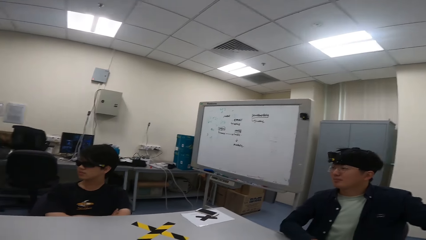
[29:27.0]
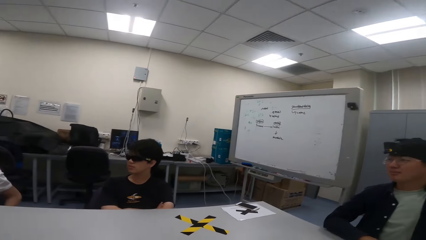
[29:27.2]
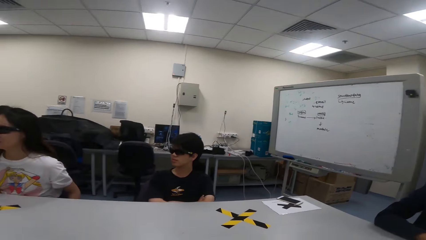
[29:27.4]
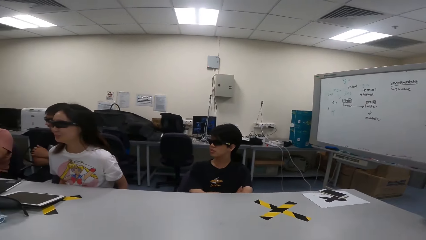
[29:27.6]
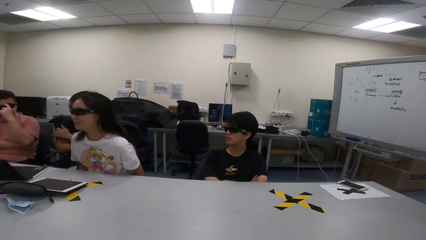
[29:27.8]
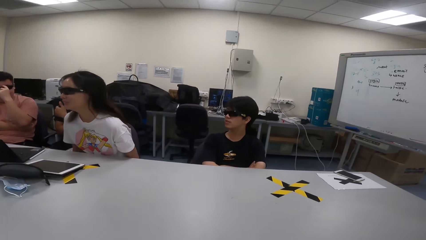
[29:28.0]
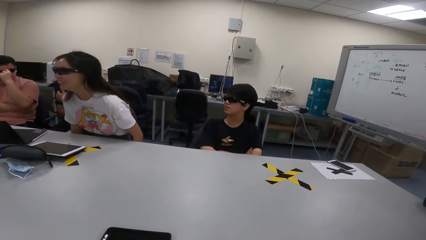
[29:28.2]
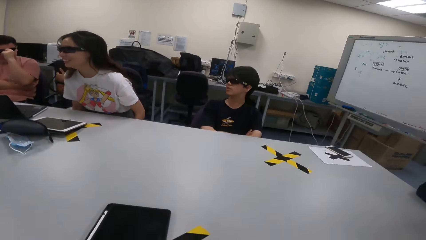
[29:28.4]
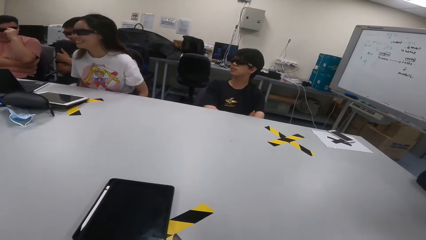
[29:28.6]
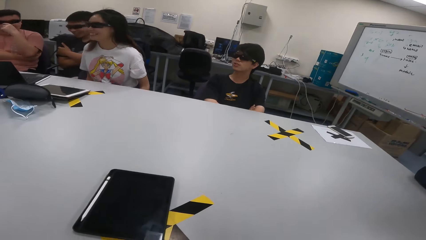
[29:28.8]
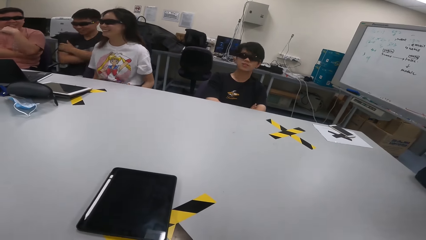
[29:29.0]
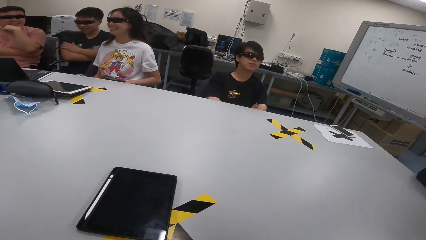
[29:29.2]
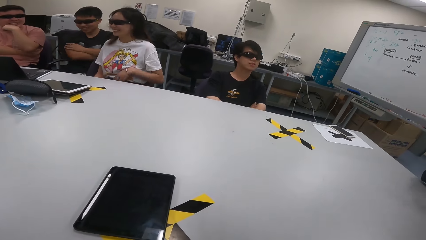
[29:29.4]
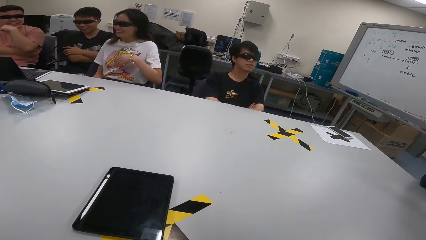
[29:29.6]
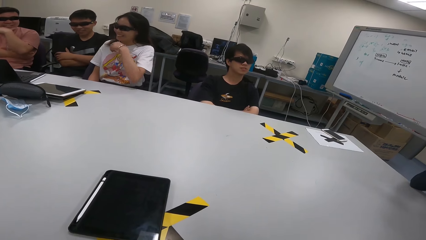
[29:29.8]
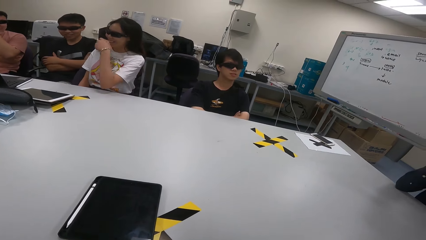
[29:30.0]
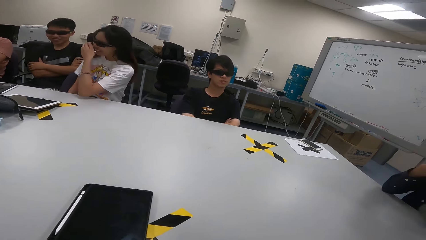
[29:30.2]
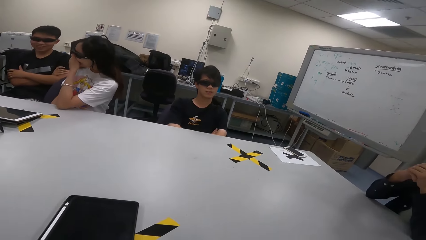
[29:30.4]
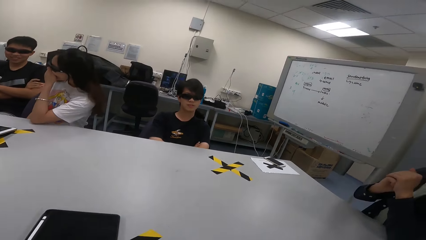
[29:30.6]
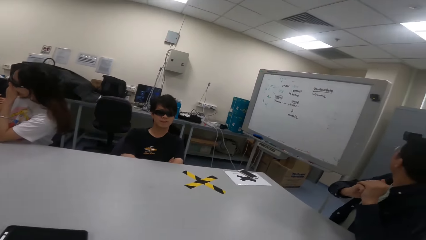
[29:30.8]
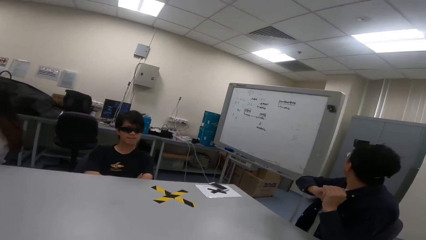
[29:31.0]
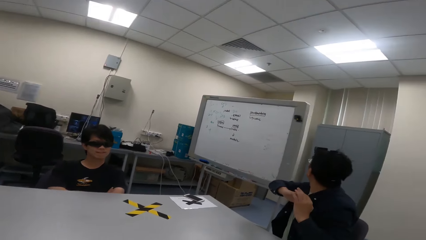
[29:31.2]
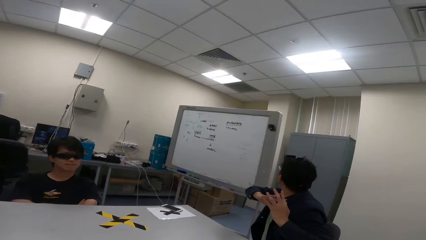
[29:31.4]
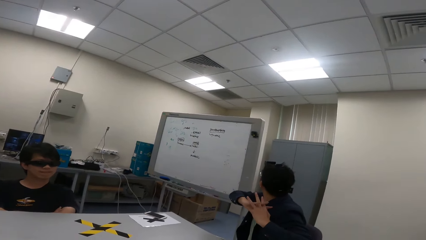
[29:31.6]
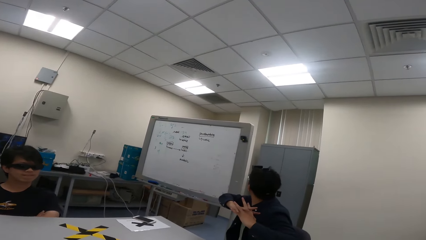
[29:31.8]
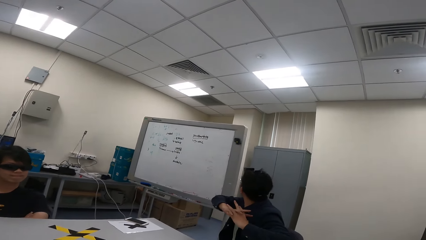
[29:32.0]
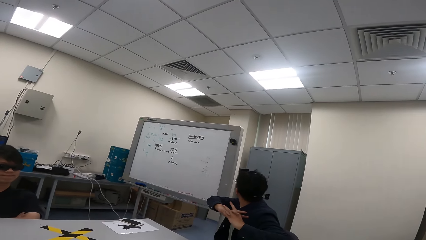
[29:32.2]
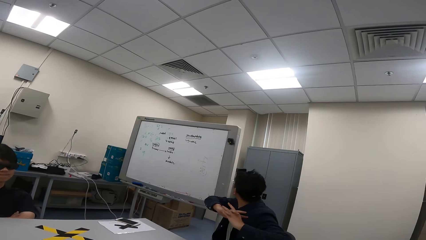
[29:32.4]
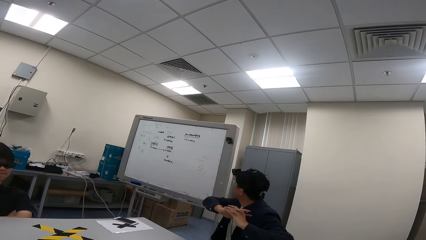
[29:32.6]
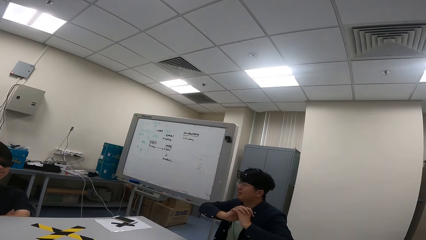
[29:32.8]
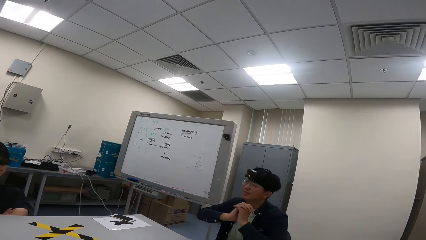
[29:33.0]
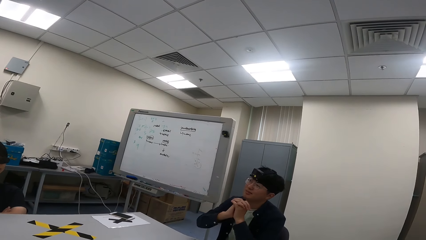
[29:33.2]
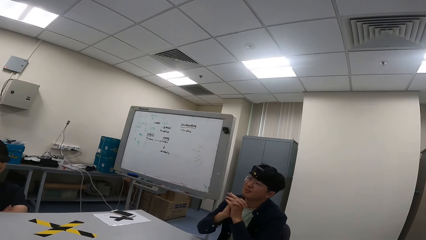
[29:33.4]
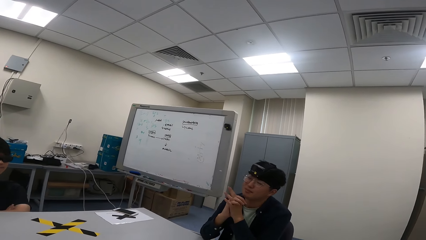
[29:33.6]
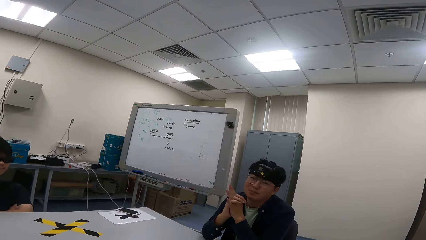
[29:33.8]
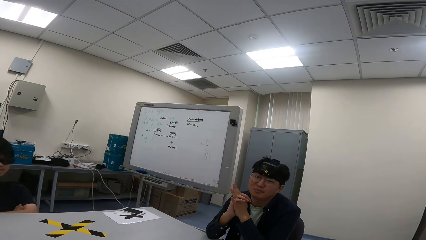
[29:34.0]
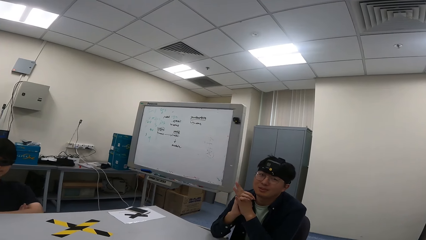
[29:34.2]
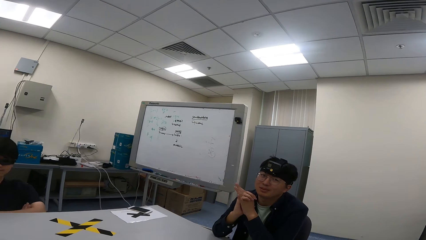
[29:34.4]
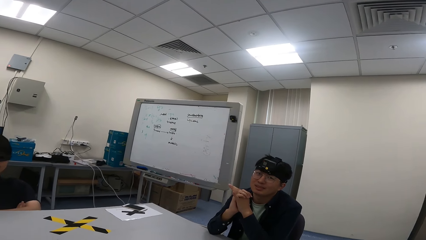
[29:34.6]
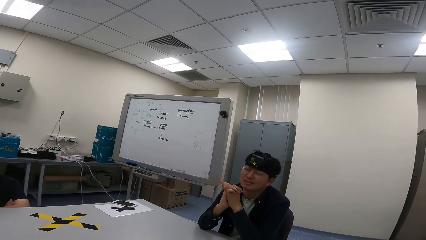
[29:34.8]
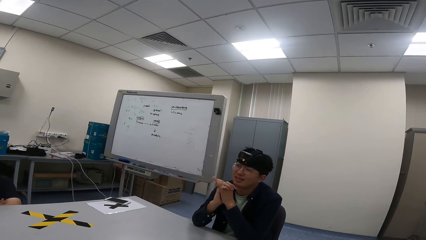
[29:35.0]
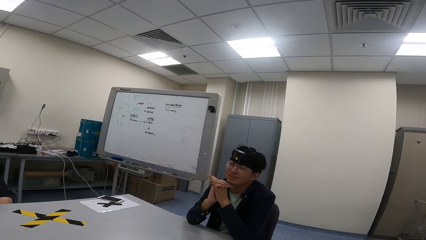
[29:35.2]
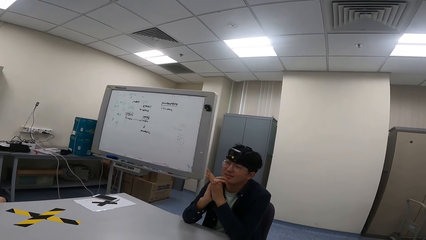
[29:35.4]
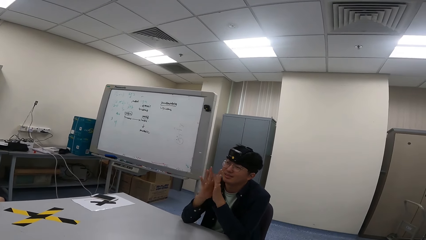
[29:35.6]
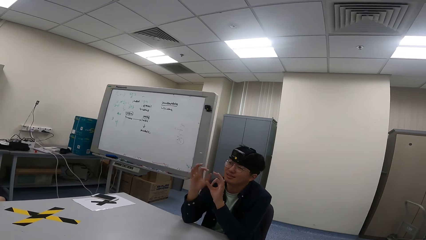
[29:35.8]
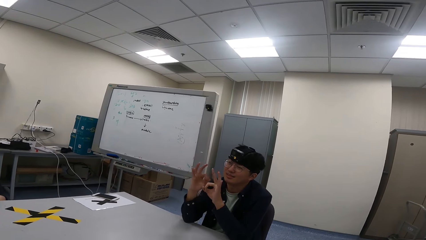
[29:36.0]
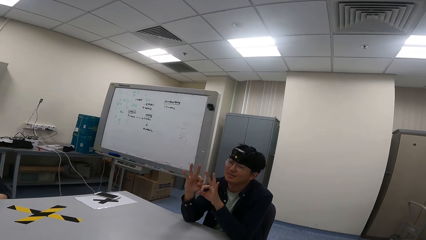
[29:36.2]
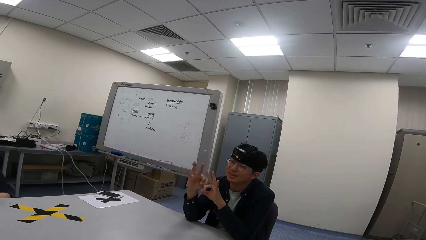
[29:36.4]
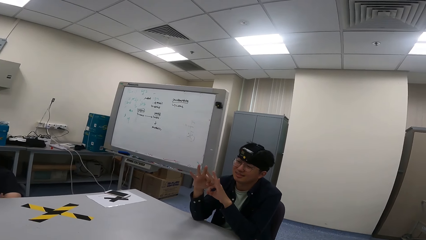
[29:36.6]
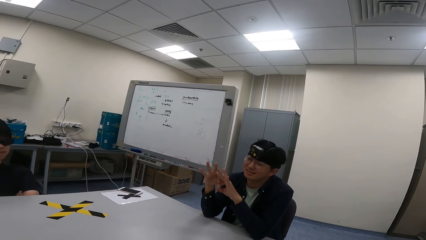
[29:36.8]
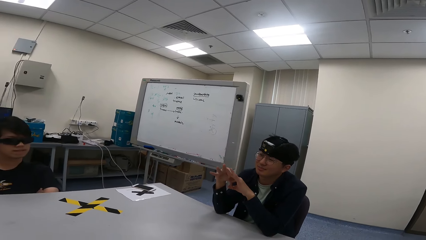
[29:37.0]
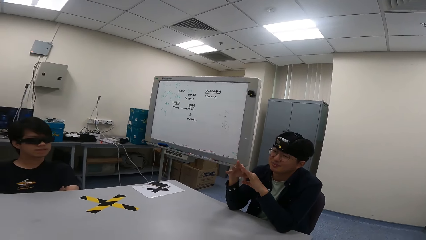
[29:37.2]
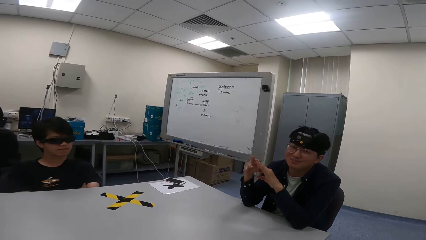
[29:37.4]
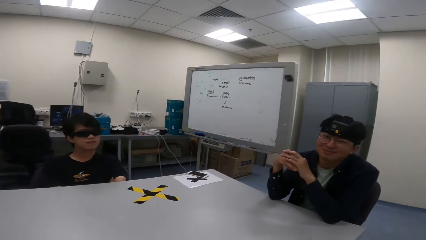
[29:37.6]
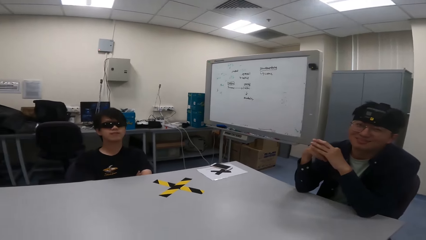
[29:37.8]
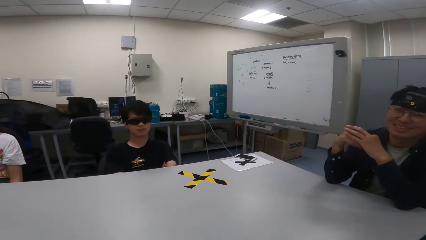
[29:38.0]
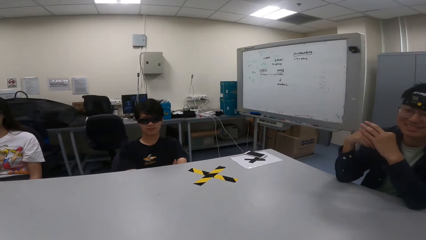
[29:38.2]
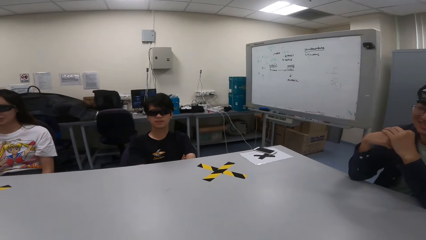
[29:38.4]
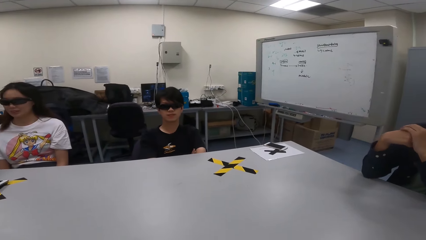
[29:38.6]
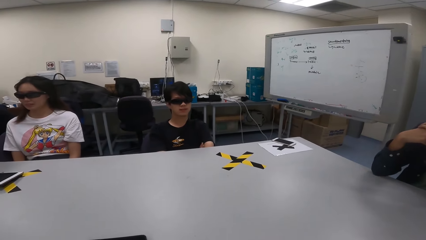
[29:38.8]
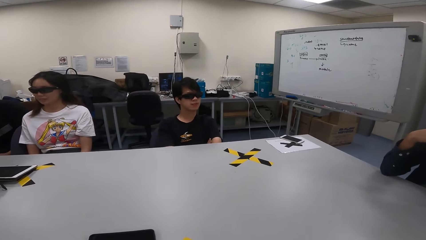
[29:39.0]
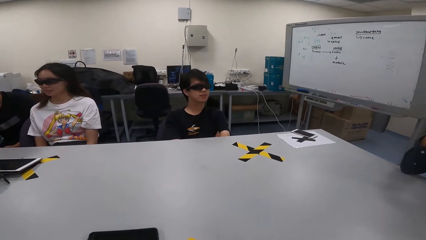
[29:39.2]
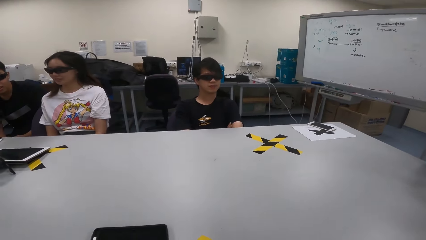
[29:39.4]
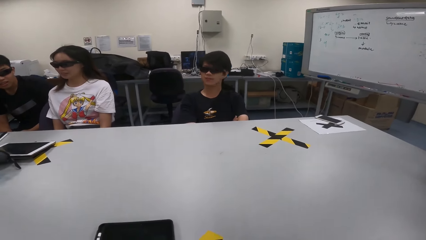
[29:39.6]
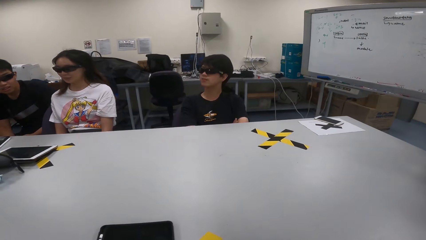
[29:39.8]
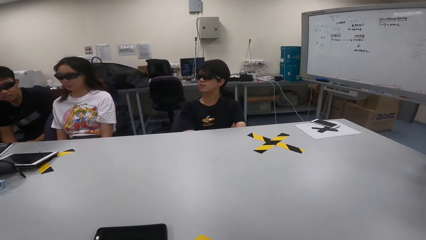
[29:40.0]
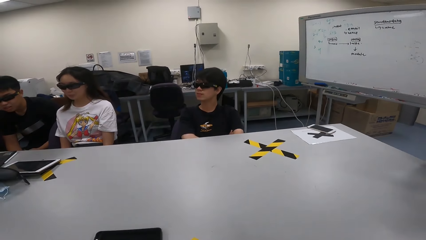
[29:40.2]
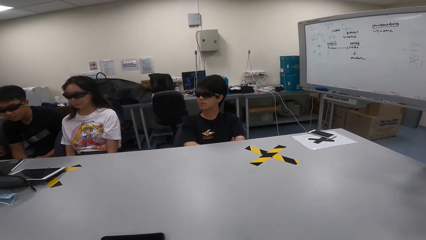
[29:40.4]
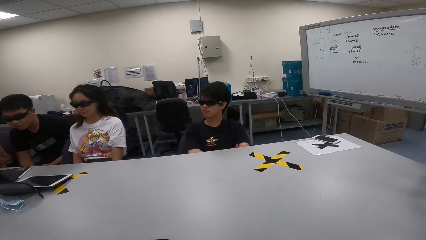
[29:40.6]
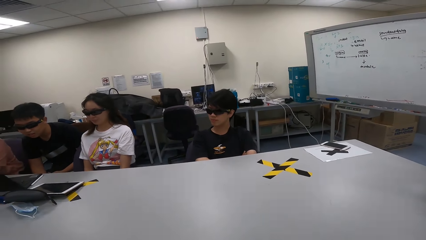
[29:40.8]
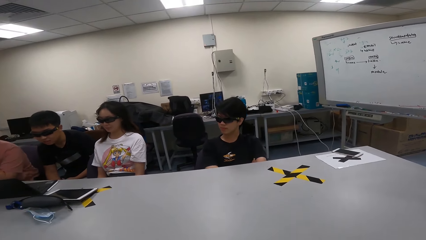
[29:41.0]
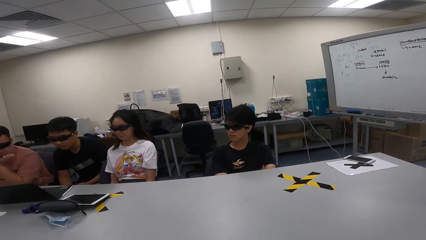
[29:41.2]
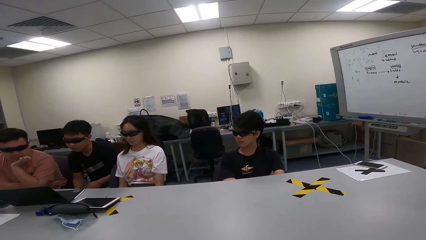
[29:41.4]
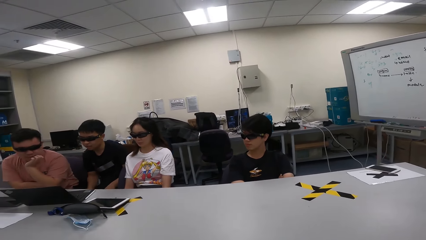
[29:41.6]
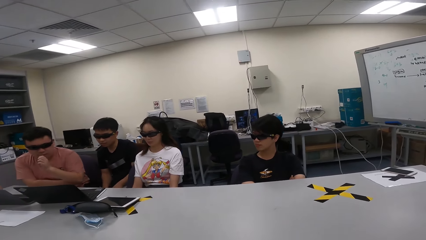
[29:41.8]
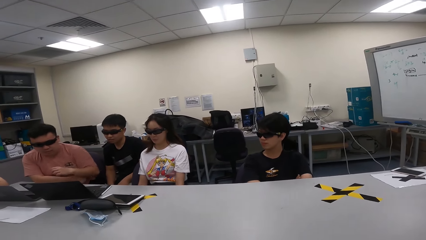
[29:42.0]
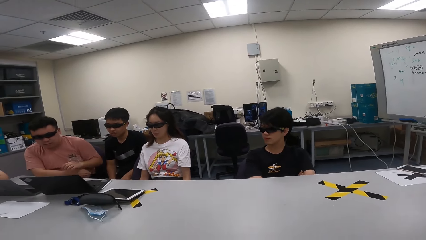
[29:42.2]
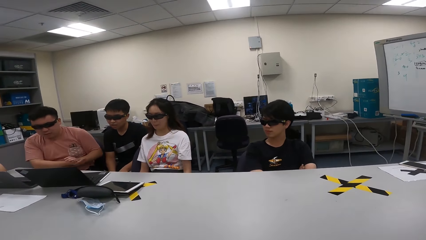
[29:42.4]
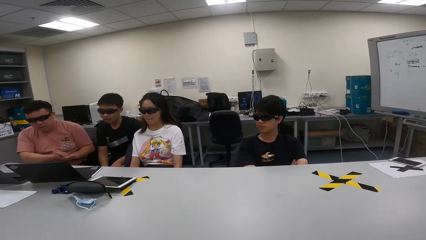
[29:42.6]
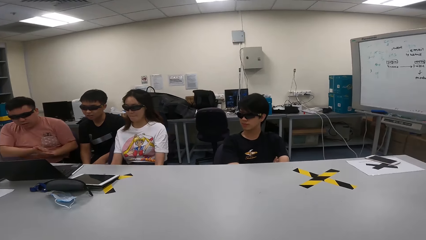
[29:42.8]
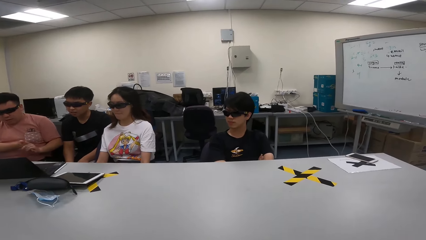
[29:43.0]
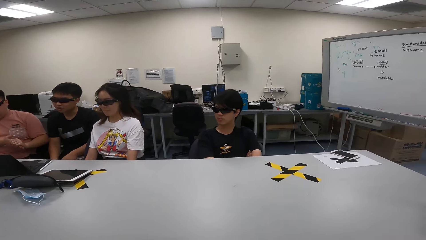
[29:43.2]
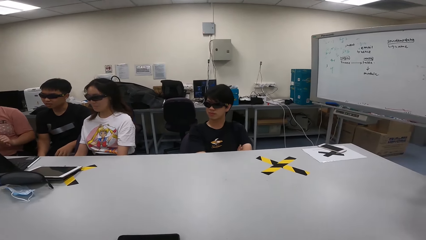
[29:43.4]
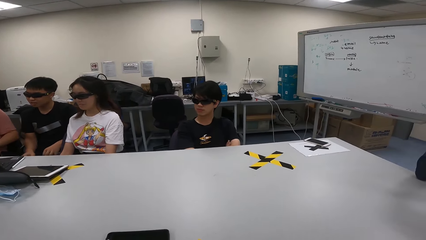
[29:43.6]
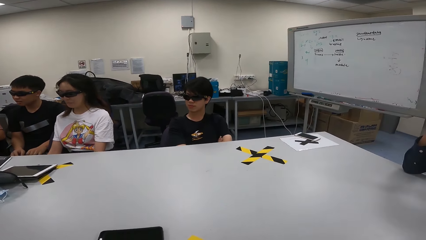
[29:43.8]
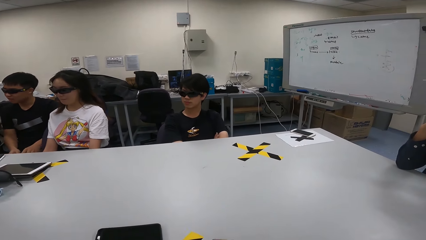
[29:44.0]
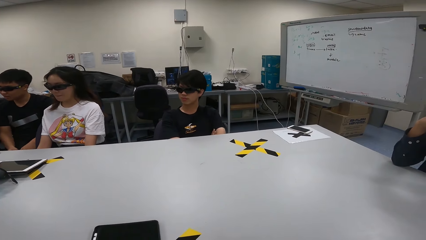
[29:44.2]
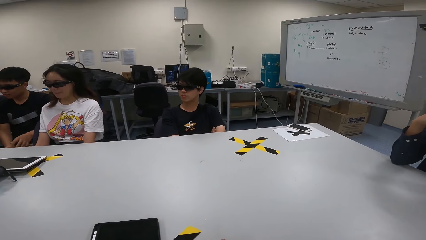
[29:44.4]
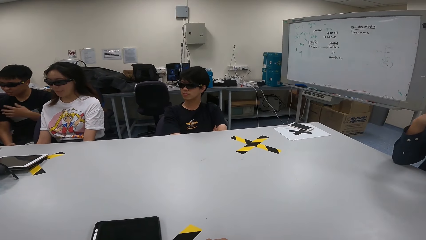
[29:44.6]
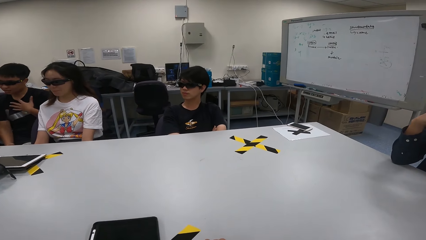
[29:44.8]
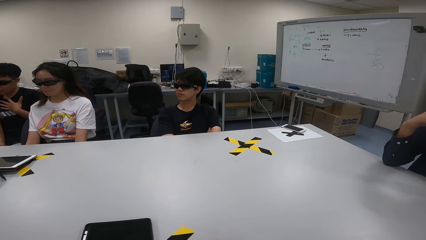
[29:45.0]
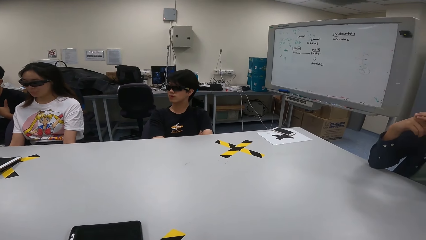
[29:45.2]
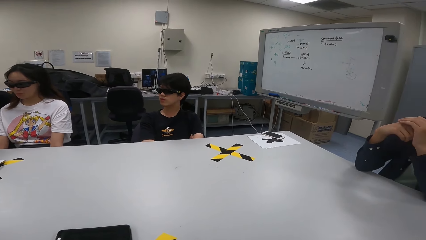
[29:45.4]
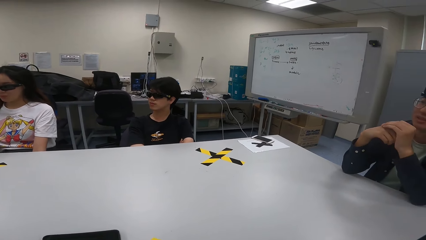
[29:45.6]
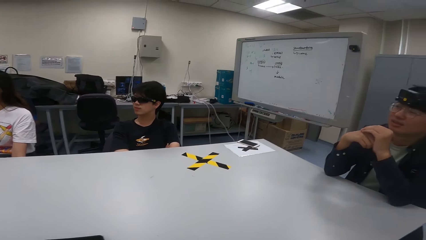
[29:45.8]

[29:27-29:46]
A person looks at the board.
